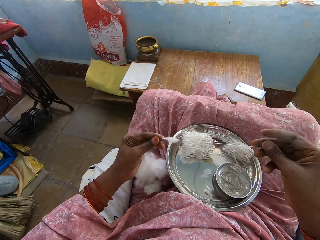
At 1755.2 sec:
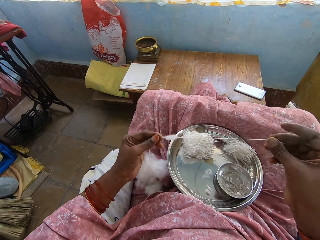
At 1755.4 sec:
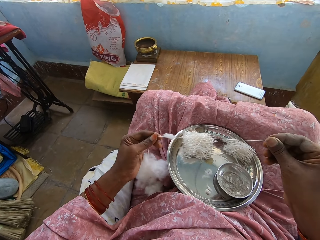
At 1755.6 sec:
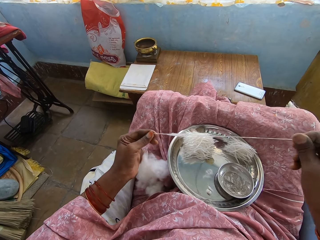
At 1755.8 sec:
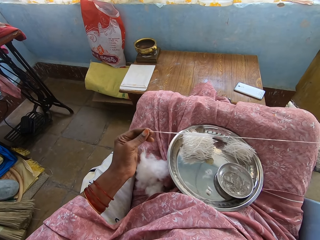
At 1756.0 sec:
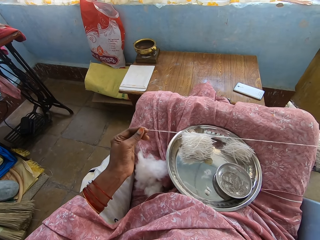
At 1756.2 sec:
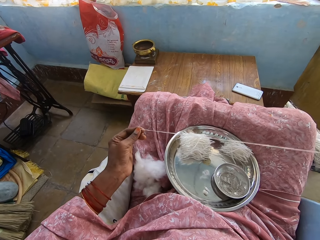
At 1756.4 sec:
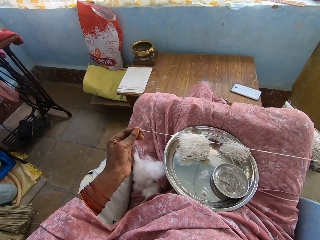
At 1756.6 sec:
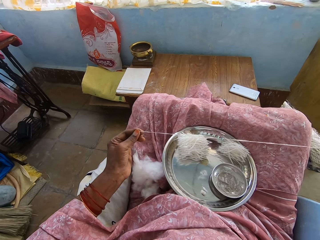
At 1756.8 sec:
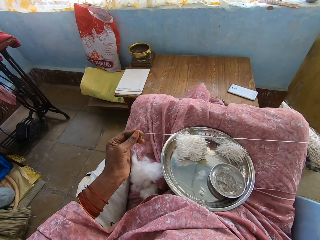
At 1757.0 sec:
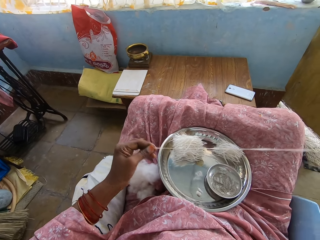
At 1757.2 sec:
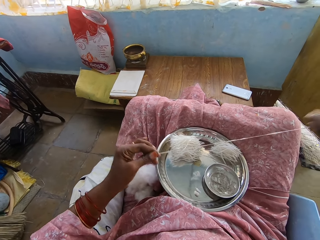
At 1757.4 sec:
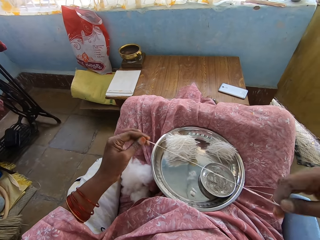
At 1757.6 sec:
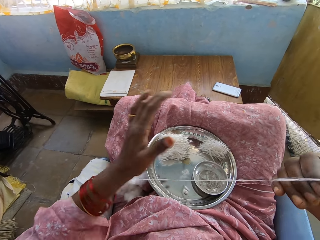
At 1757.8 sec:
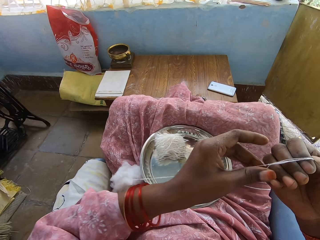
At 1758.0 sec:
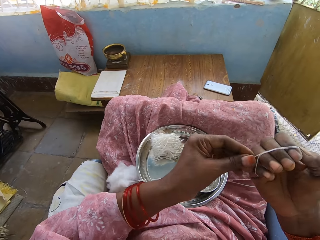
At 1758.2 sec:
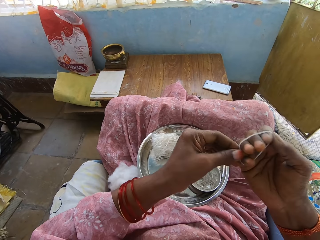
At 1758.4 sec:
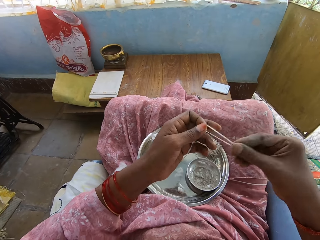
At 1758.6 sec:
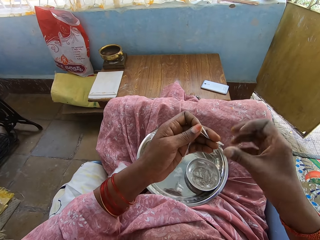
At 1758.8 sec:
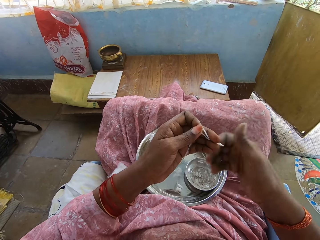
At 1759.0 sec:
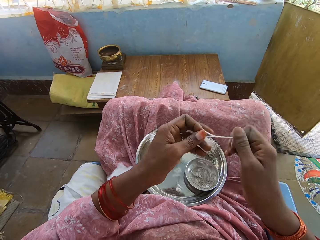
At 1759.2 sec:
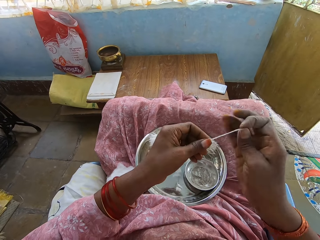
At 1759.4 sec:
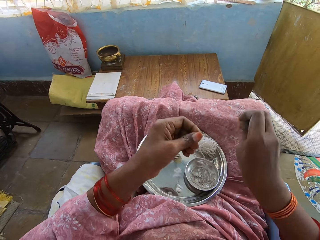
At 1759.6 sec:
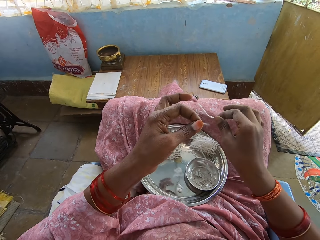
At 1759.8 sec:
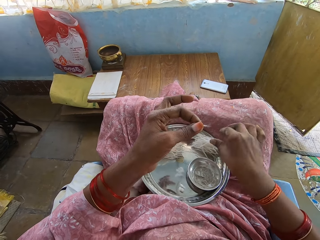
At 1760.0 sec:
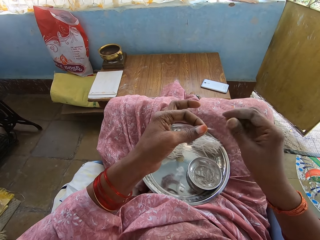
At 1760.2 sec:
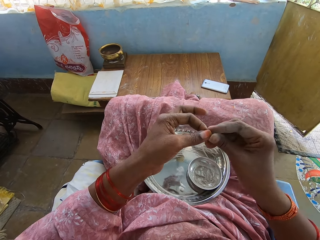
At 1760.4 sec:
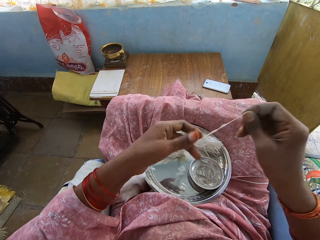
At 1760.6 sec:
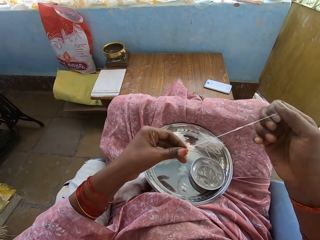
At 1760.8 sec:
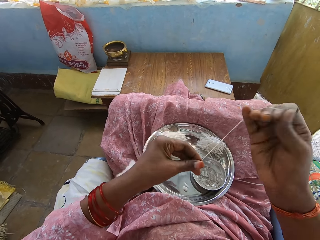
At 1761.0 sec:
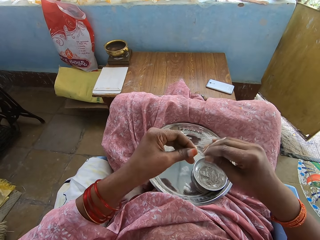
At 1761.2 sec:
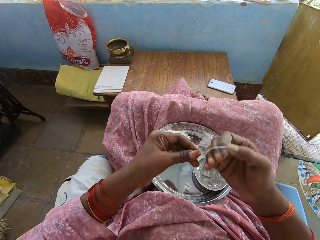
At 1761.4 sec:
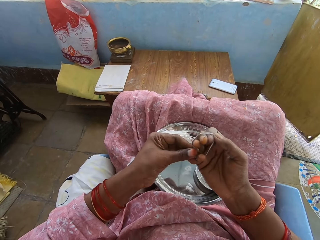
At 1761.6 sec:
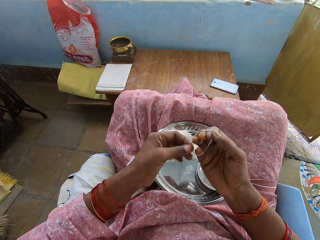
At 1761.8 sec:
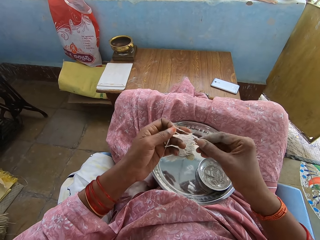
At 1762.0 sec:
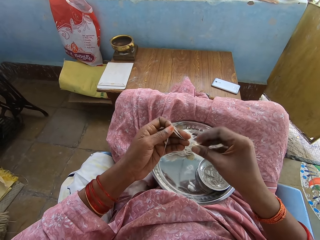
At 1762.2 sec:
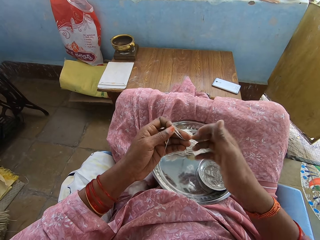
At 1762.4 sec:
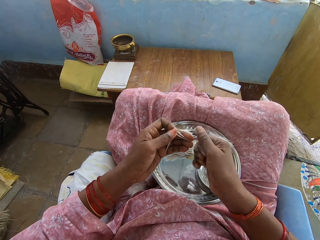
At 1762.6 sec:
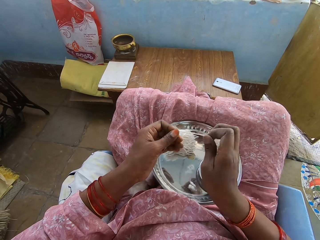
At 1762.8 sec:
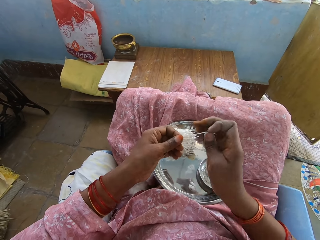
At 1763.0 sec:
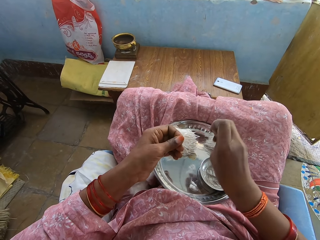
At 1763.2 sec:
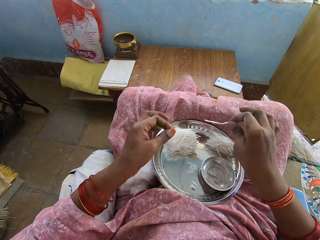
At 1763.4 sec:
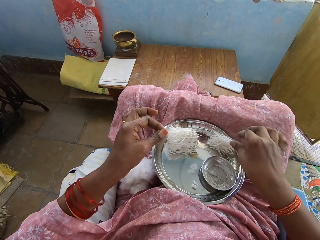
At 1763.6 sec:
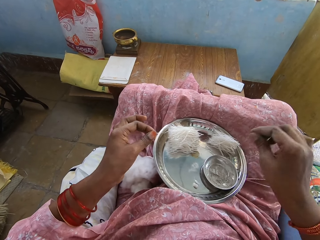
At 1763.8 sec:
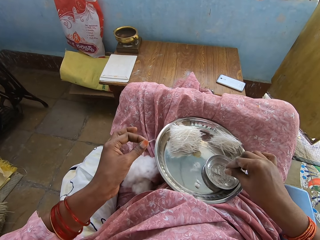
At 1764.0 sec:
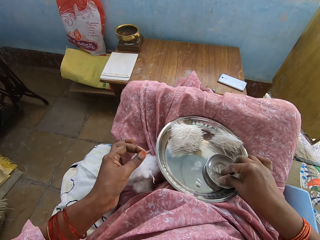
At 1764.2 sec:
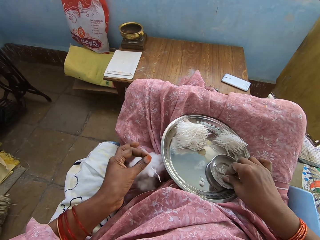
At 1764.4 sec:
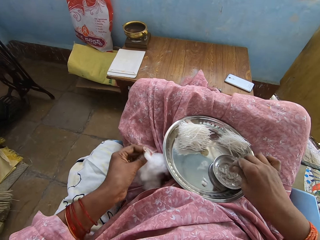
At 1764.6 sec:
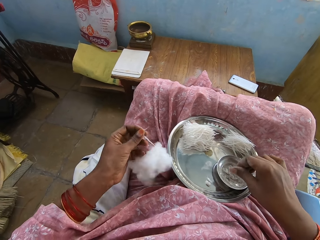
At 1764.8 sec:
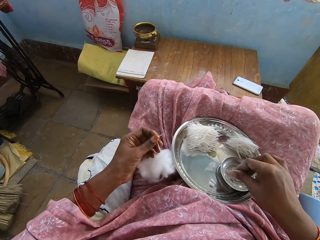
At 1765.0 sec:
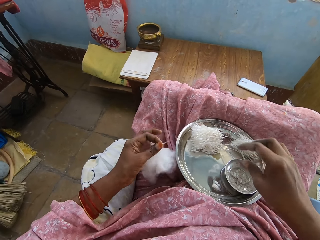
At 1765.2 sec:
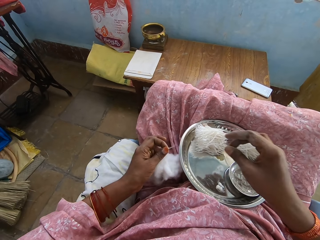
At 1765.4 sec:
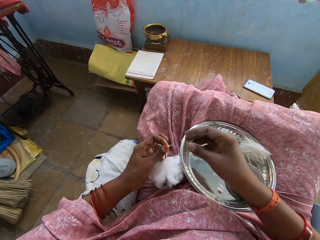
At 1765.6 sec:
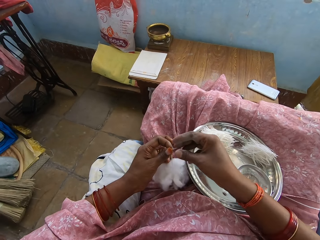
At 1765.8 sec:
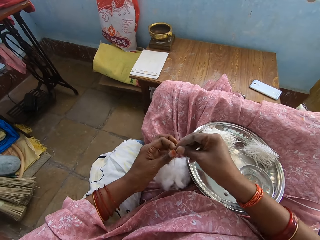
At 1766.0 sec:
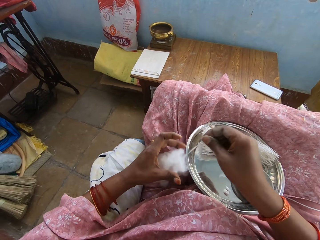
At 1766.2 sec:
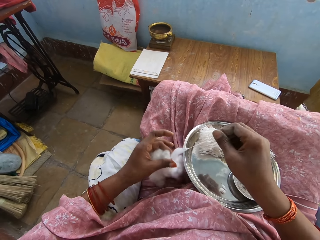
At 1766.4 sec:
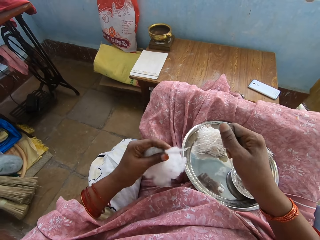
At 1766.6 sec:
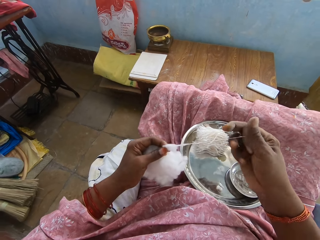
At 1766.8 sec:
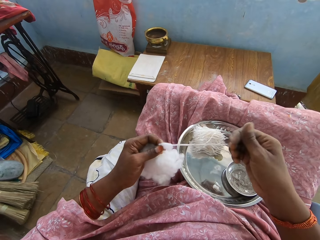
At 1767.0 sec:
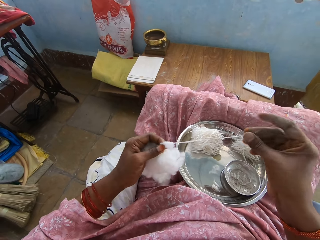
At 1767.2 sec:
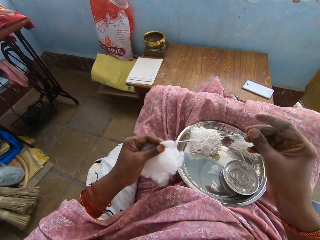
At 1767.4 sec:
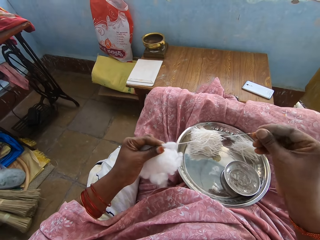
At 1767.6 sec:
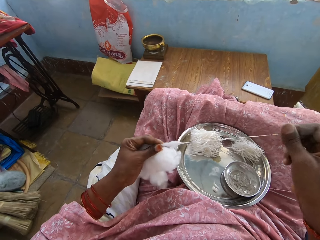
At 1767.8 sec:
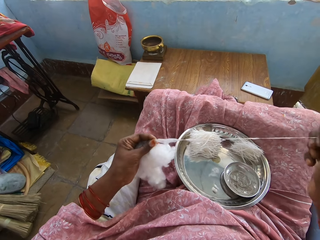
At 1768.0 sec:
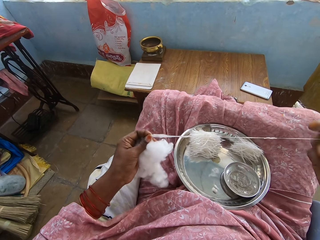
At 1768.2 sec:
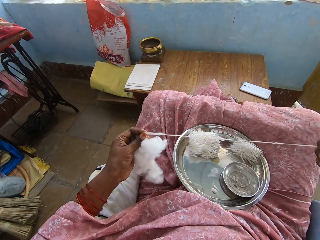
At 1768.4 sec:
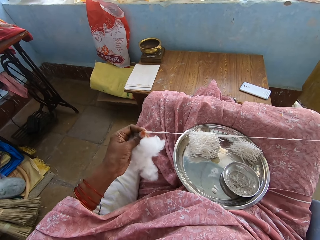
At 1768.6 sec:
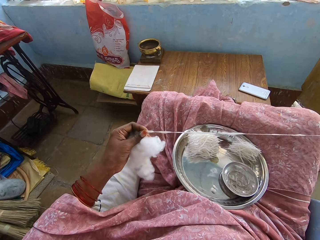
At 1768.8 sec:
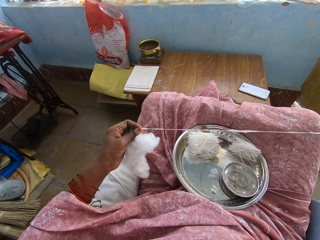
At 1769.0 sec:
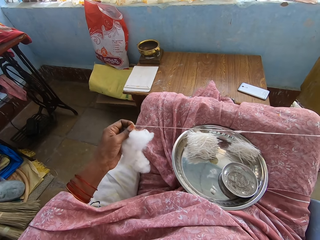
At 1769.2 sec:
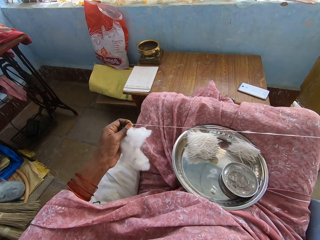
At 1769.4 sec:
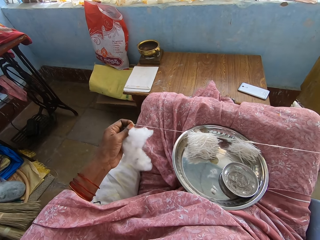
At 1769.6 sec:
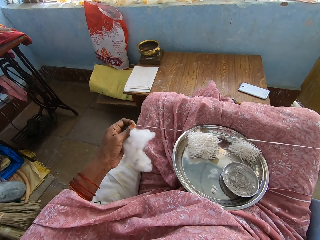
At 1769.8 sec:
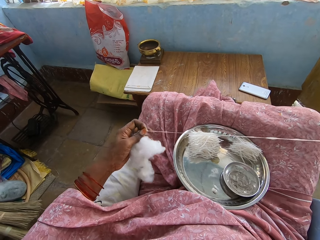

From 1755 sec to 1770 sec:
The camera wearer rolls the thread on the hand. They adjust the thread. They cut the thread. They put the thread on the tray. They pull the thread. They roll the thread on the hand. They adjust the thread. They twist the thread. They cut the thread. They drop the thread on the plate. They touch something. They remove the thread from the cotton wool.

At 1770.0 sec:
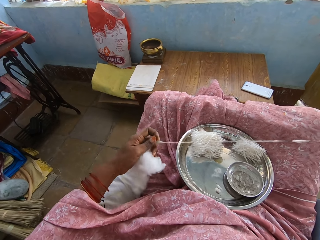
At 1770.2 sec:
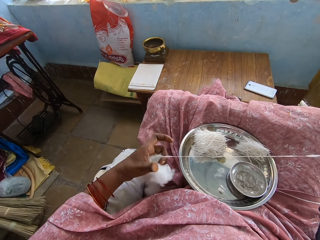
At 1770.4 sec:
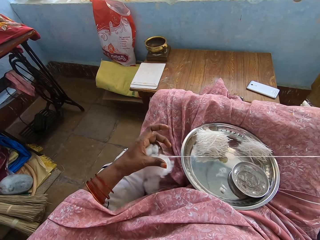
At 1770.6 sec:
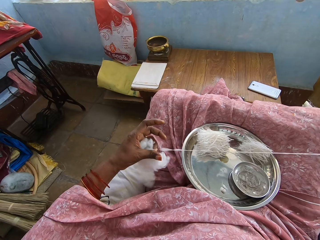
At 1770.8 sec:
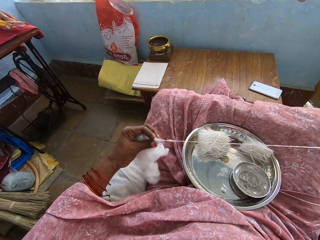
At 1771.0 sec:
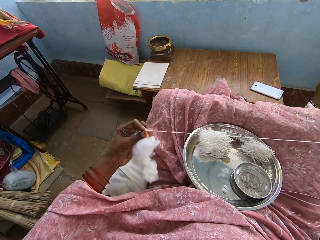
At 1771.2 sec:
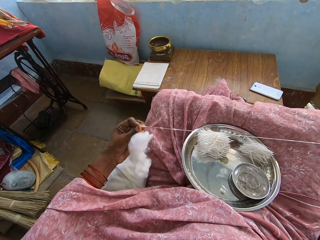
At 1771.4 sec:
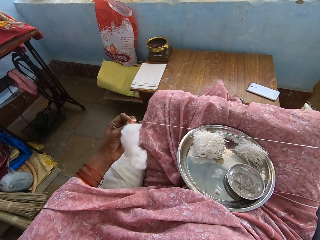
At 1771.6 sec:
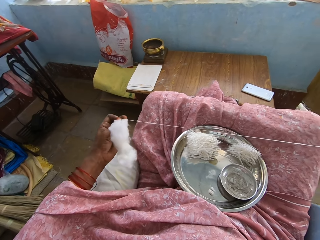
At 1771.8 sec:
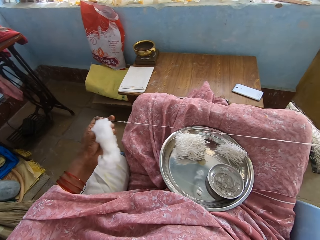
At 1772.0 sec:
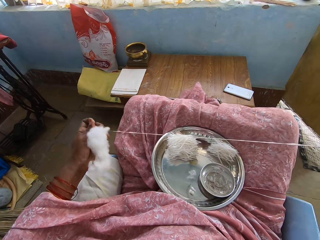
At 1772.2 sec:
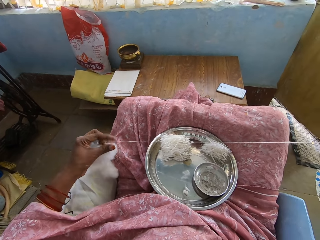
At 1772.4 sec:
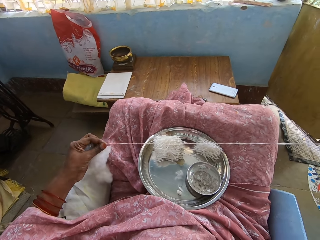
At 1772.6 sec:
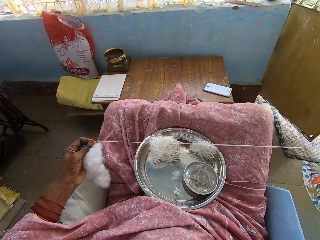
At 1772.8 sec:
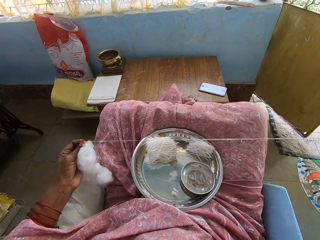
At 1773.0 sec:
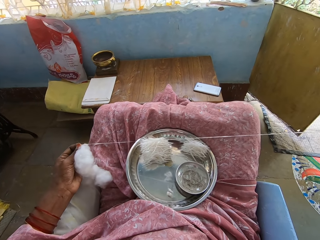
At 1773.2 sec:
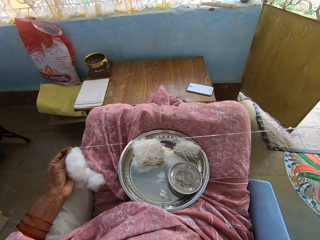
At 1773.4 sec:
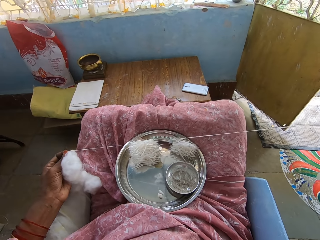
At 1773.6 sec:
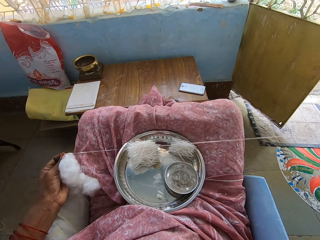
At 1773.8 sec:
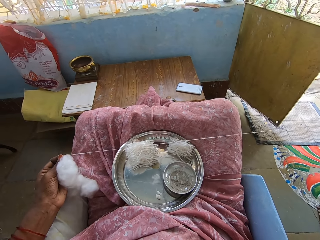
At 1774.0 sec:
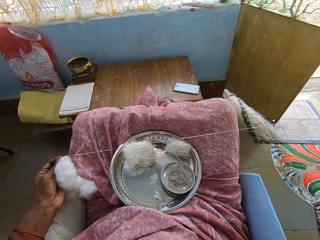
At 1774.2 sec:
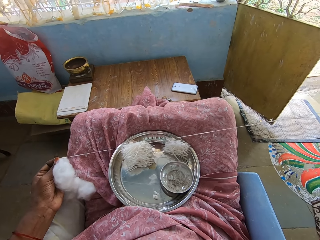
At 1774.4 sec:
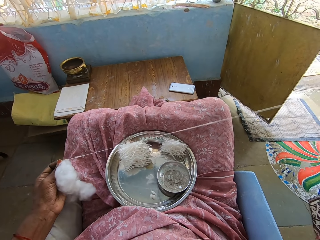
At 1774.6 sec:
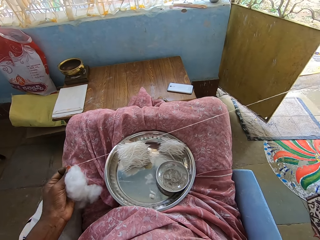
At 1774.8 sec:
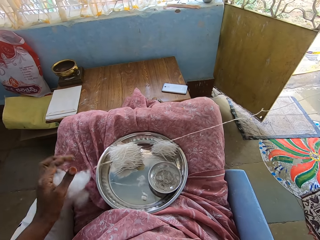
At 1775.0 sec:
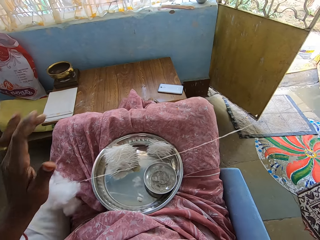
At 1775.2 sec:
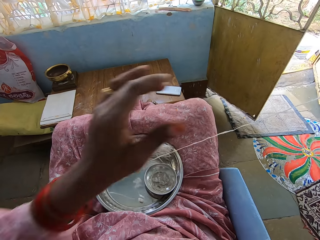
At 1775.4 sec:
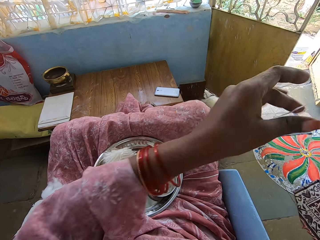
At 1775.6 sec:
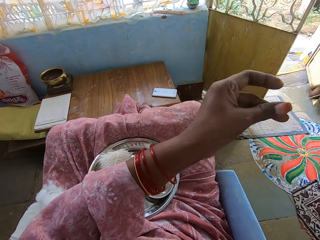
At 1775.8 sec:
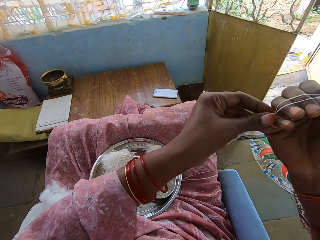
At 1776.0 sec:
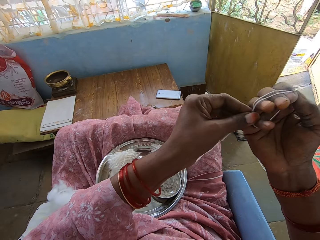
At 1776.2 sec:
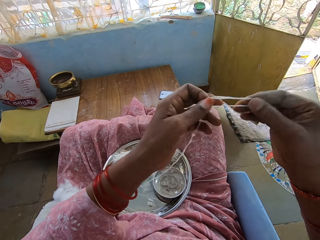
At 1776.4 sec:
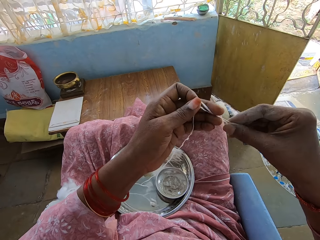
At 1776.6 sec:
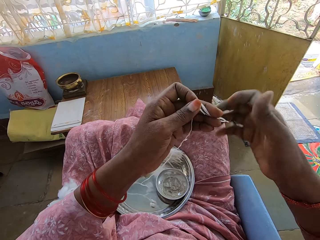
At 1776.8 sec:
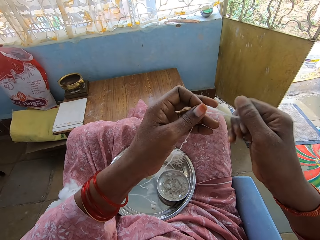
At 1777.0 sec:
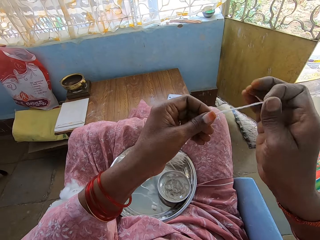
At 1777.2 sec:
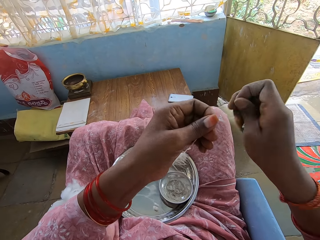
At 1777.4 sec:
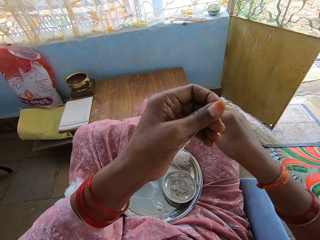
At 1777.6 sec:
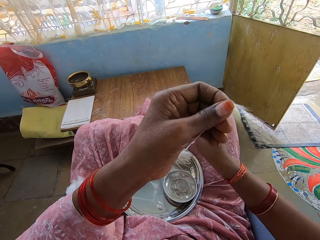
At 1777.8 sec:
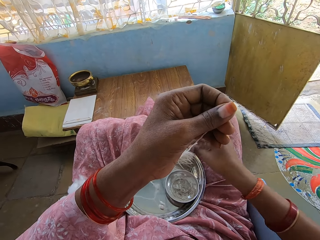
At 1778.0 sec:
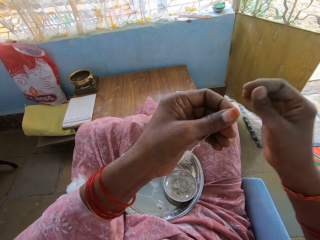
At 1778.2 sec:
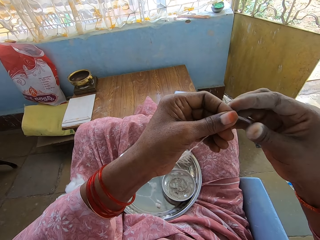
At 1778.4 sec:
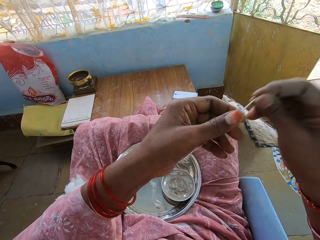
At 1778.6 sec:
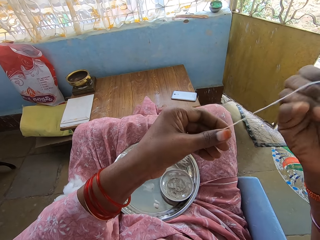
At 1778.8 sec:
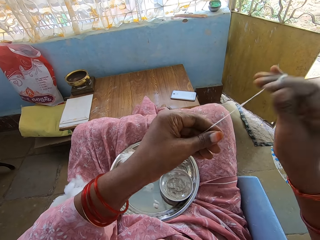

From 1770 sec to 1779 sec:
The camera wearer twists the thread. They adjust the thread. They cut the thread. They put the thread on the tray.
